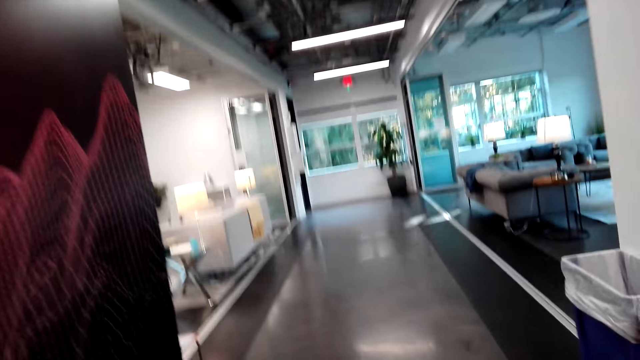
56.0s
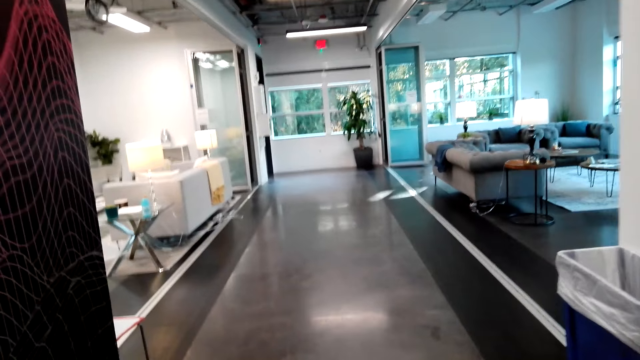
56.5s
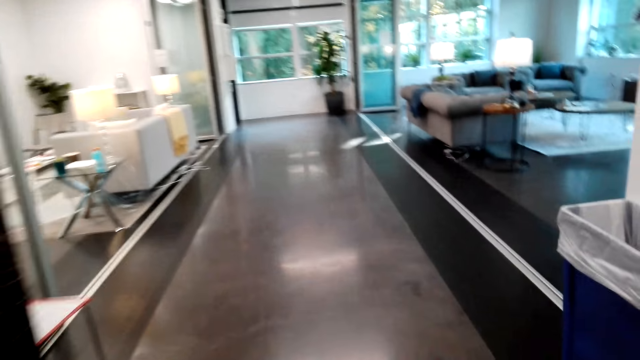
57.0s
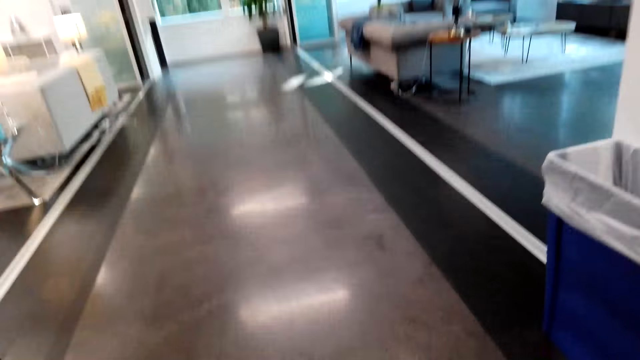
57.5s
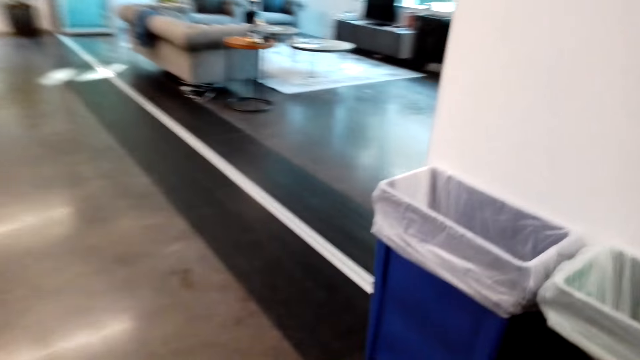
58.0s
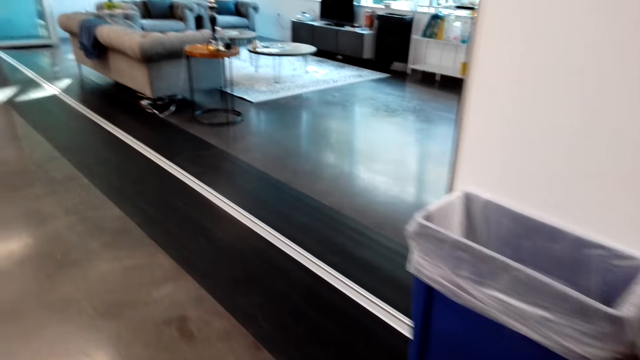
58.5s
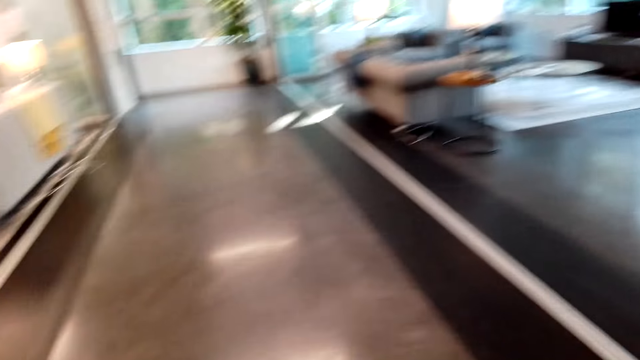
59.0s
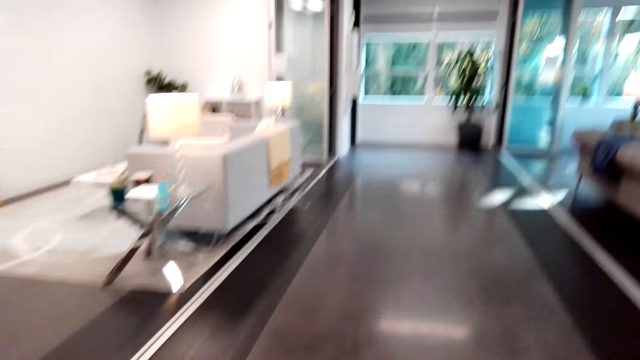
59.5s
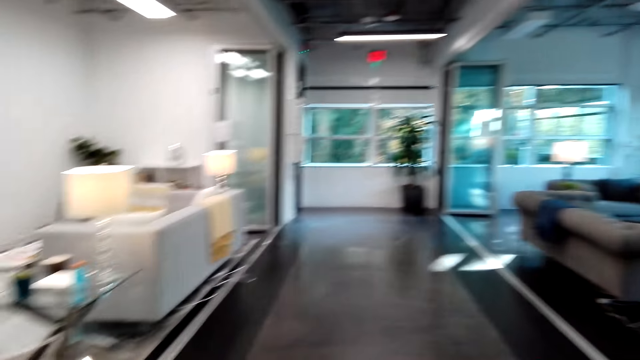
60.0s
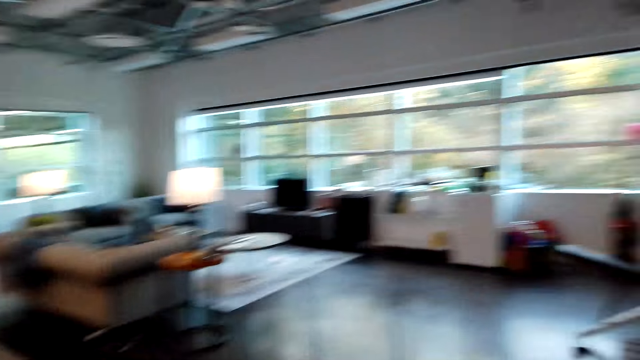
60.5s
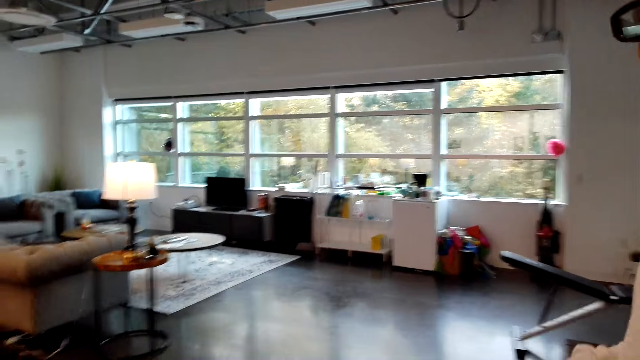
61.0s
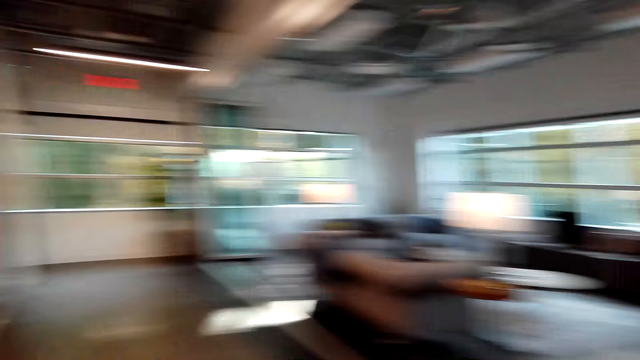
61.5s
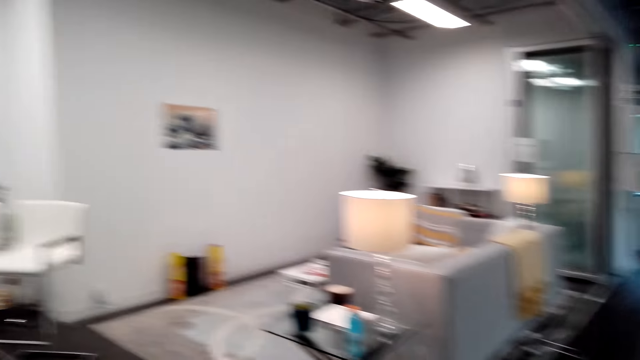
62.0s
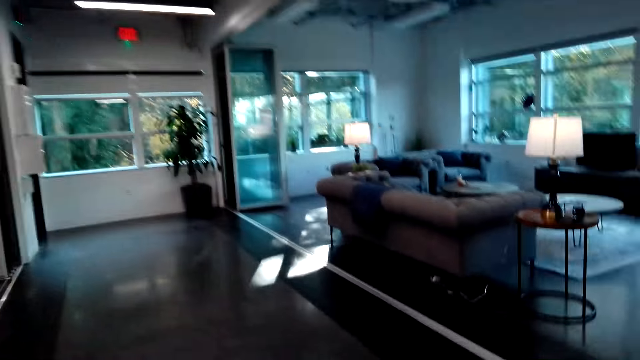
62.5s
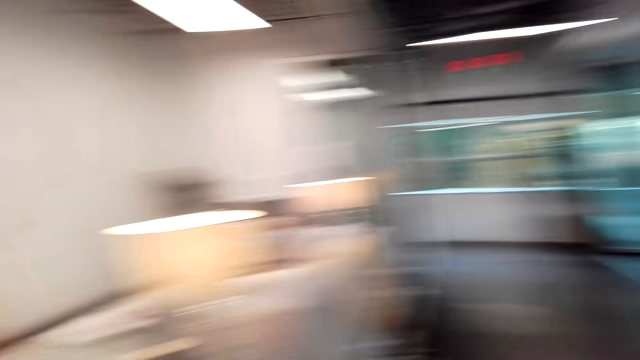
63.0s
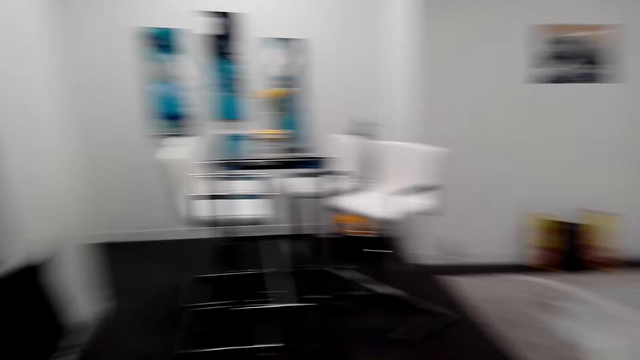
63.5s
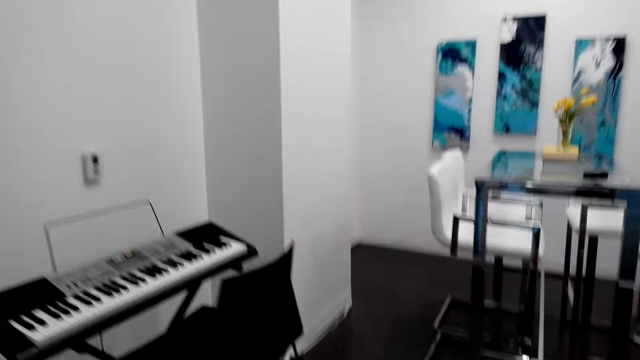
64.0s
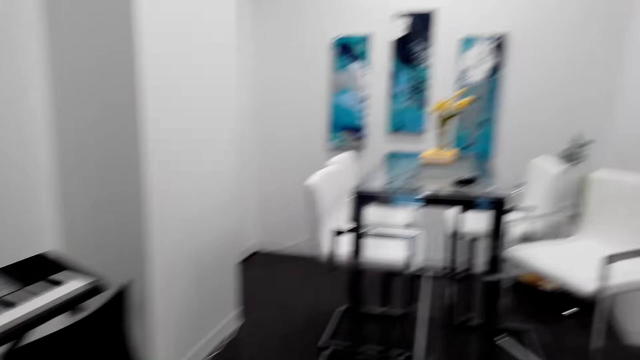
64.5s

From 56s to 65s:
The camera wearer talks to a man. They look around and walk around the apartment.

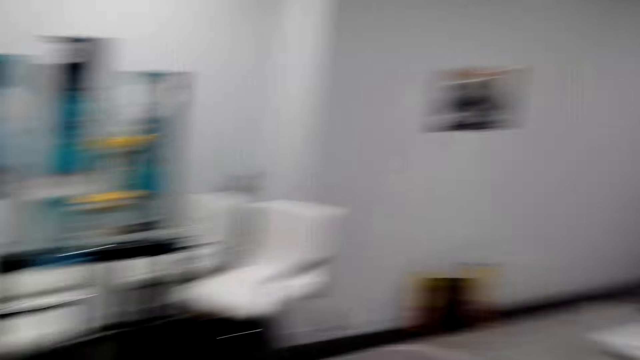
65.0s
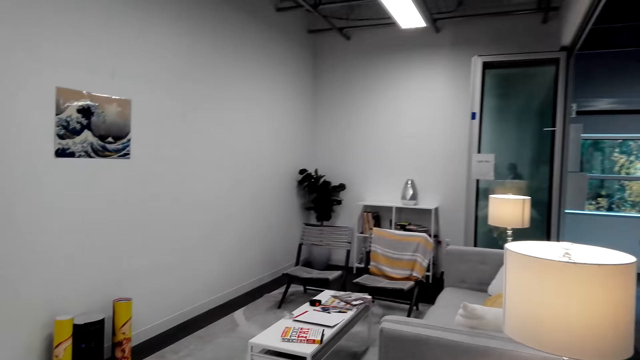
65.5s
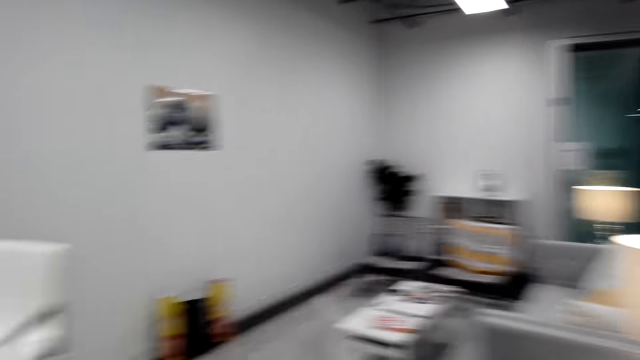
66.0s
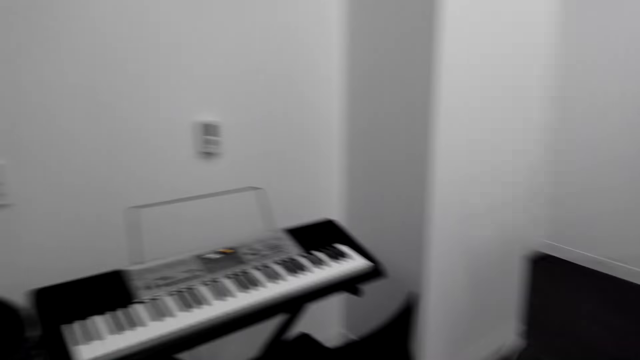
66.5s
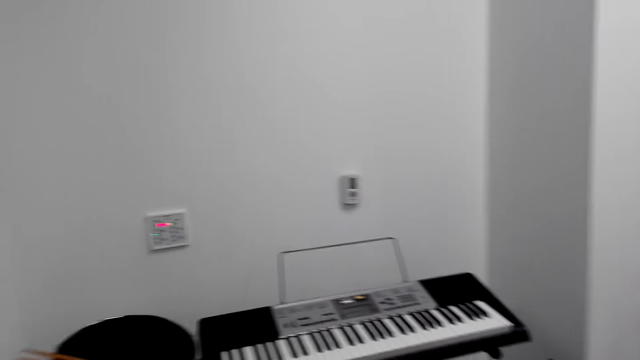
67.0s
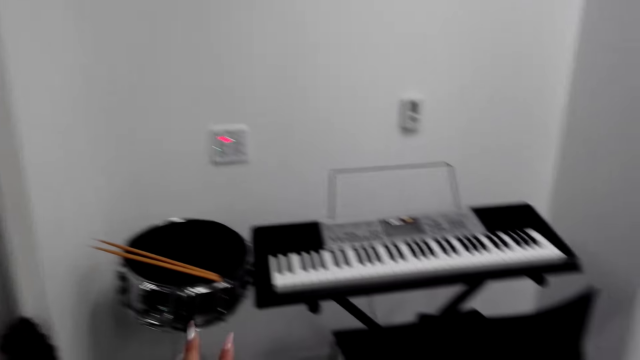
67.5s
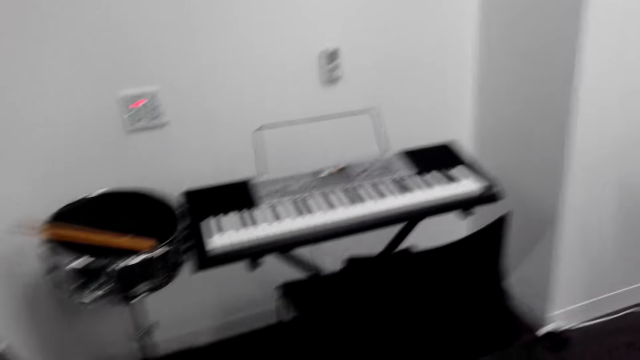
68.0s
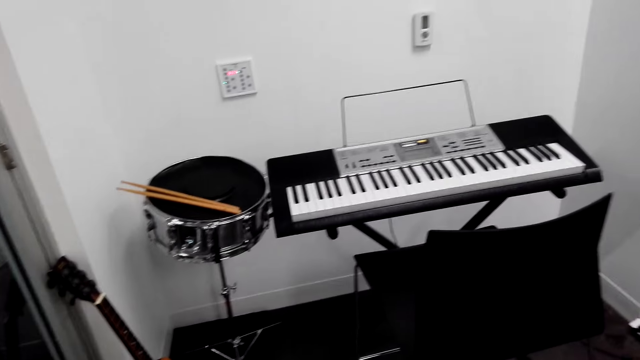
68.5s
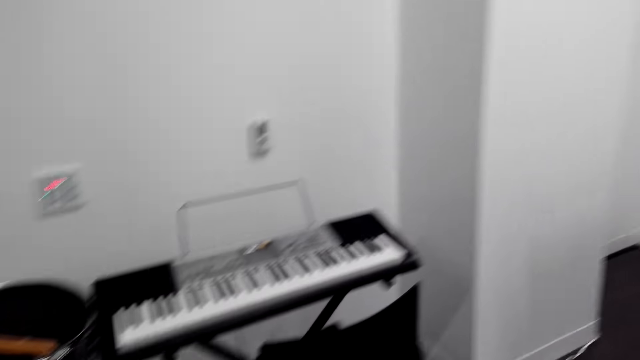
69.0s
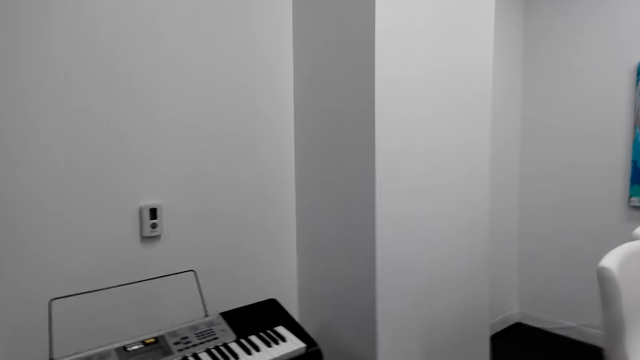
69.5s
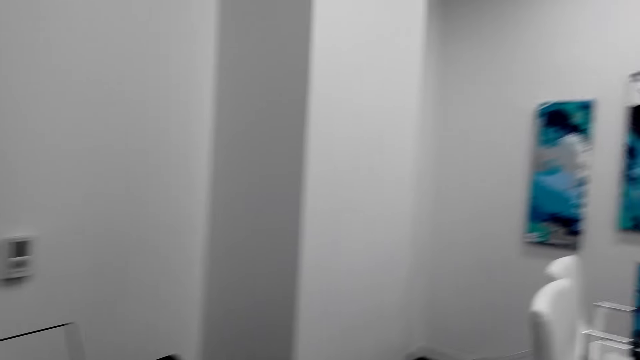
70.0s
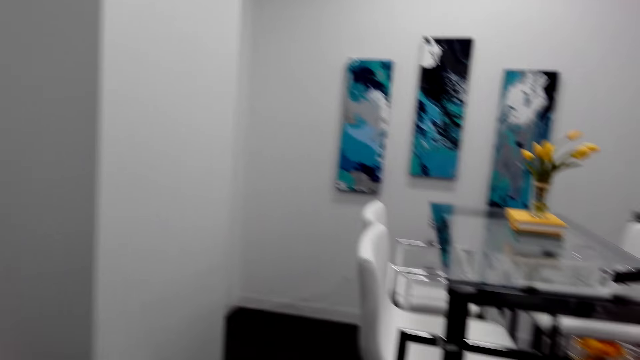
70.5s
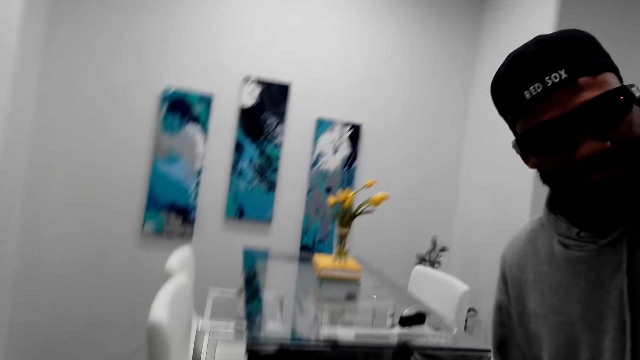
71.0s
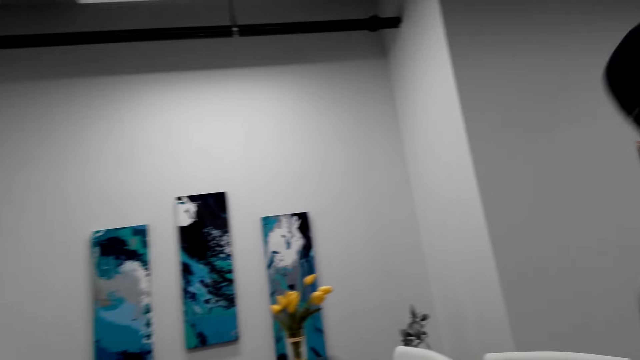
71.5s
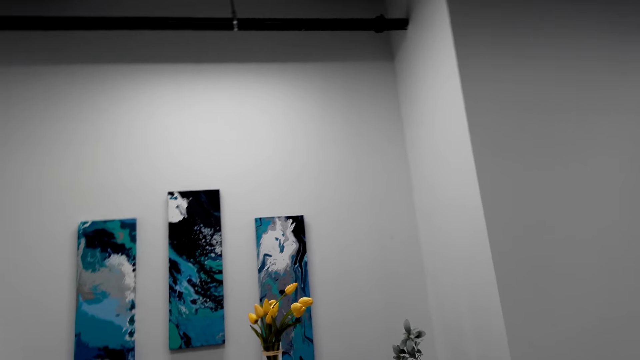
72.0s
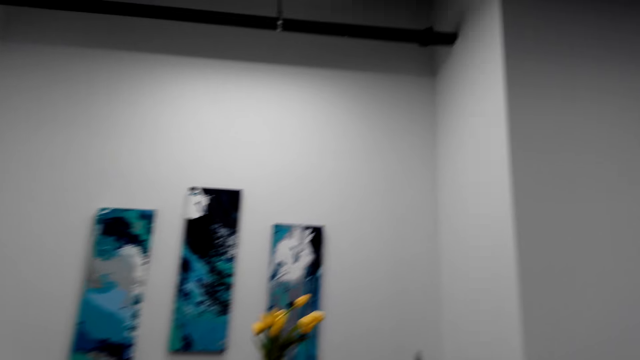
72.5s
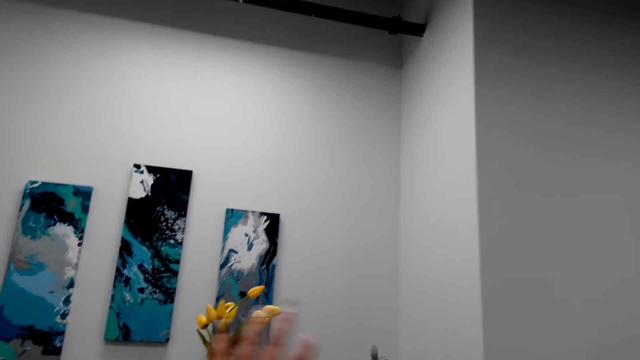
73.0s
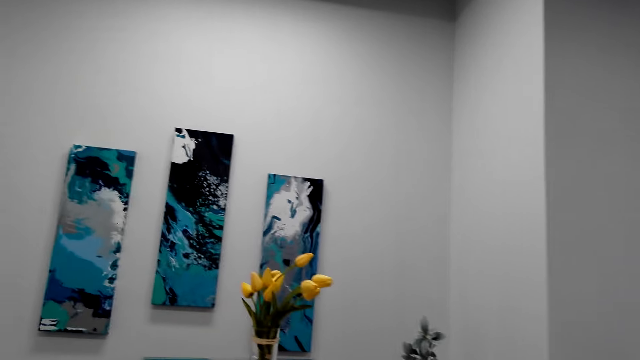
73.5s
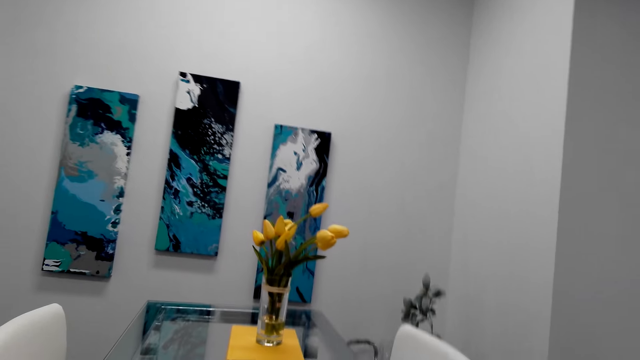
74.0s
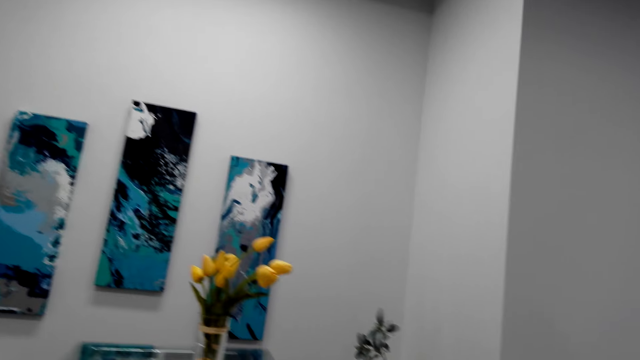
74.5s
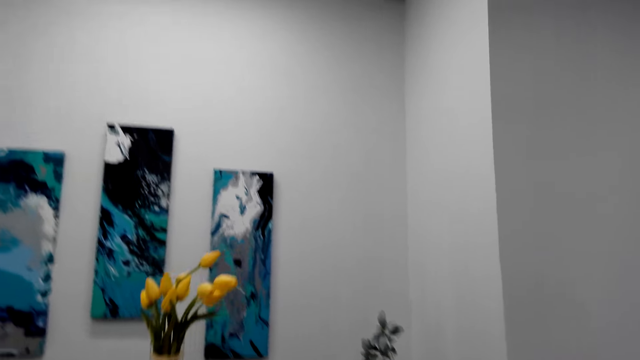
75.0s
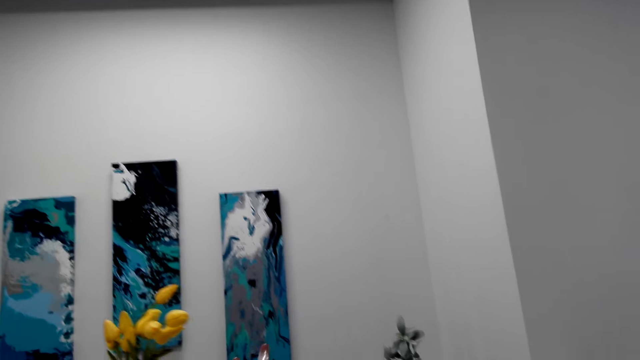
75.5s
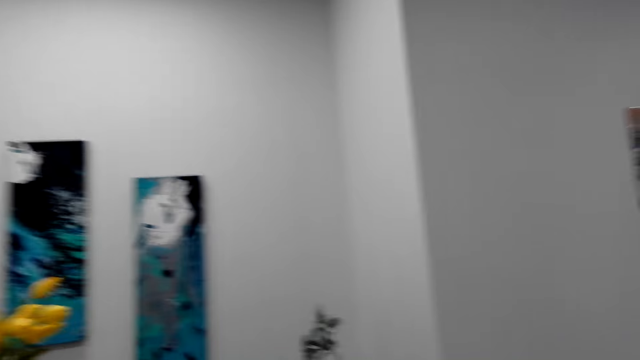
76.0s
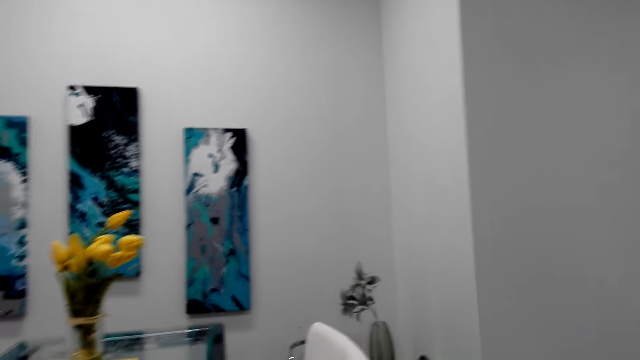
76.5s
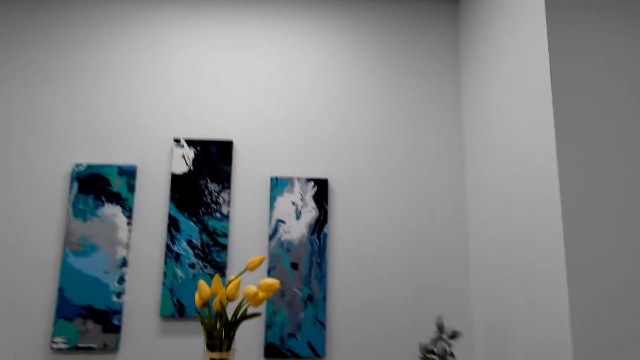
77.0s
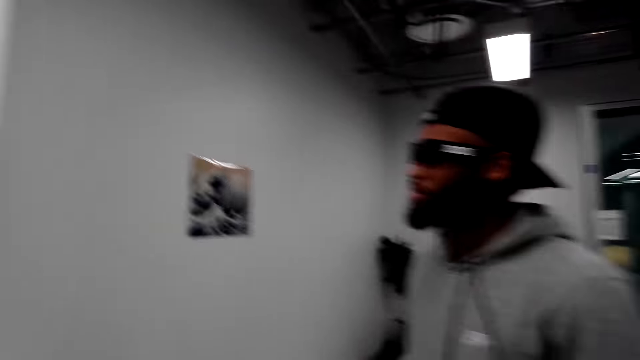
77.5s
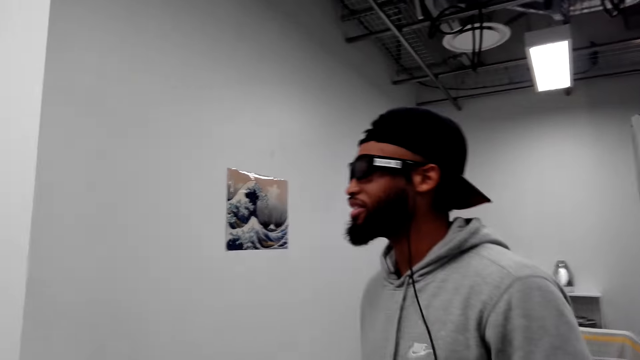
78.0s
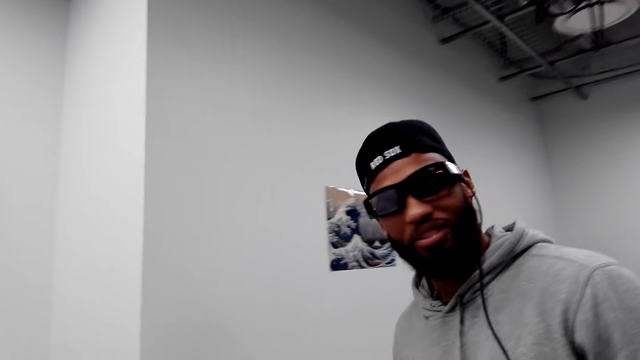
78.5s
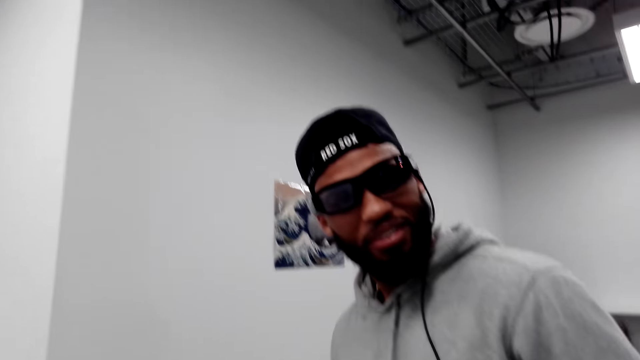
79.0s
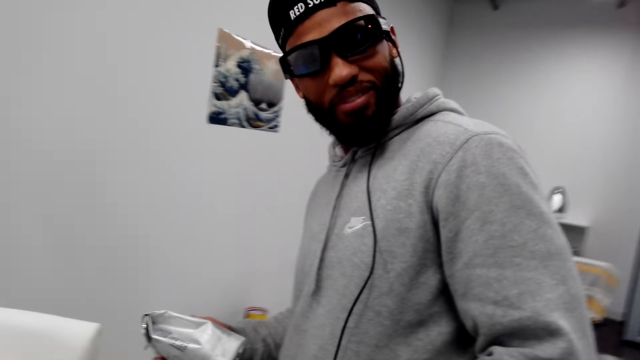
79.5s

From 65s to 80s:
The camera wearer stares at the piano. They look around the apartment. They stare at the wall pictures. They stare at a man. They talk to the man.
